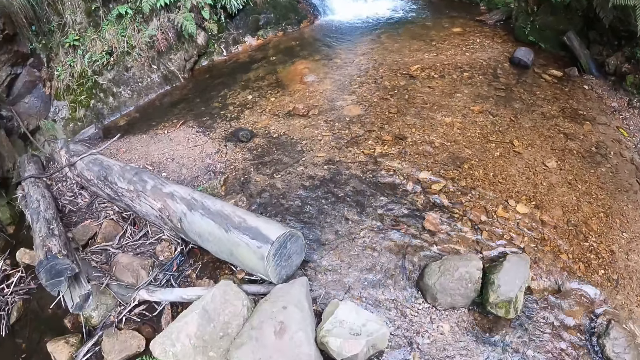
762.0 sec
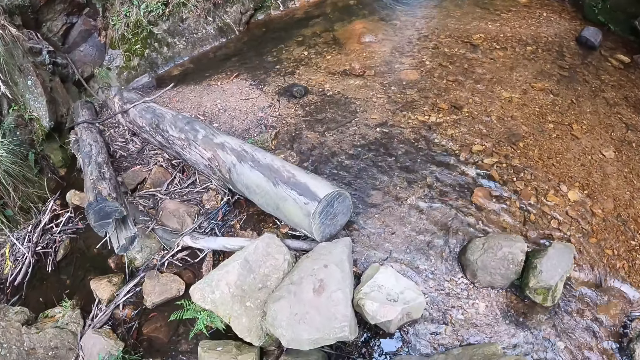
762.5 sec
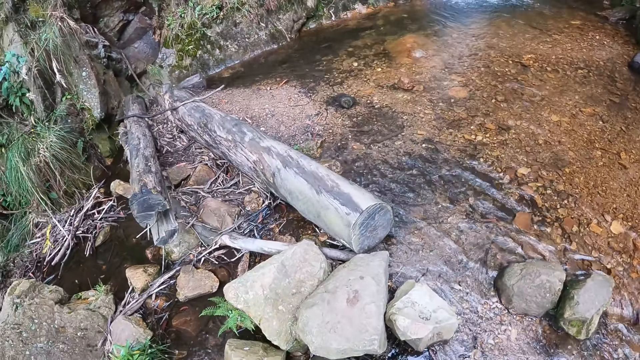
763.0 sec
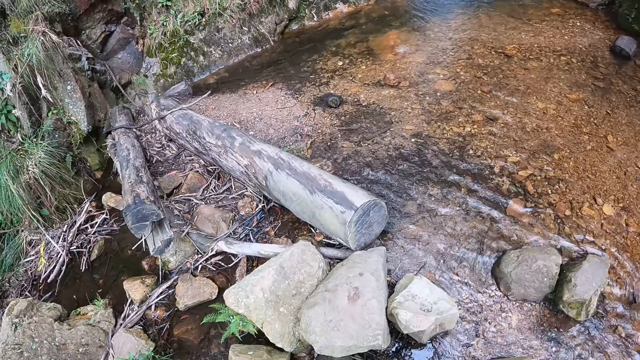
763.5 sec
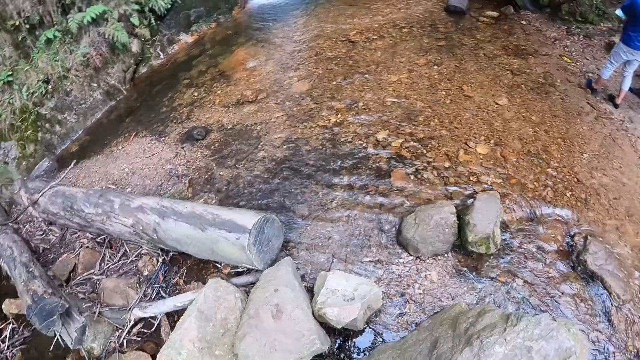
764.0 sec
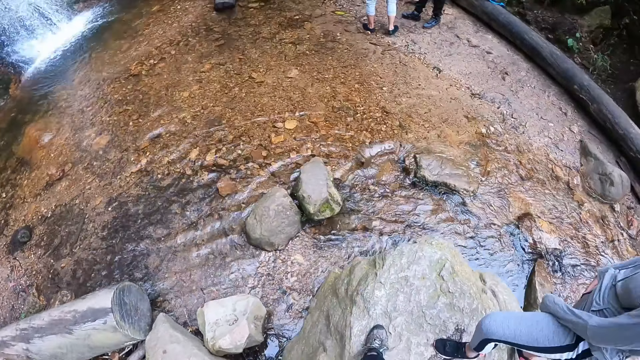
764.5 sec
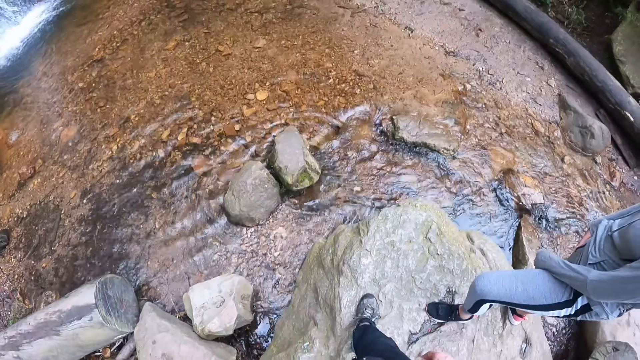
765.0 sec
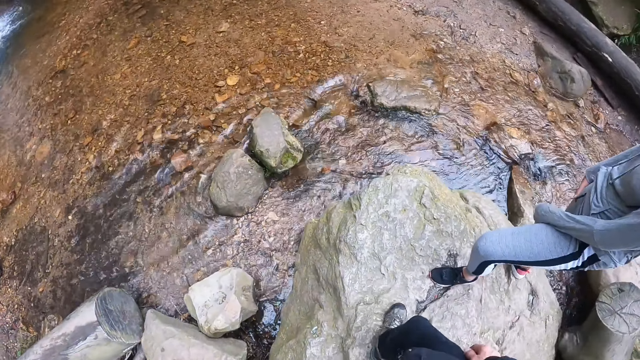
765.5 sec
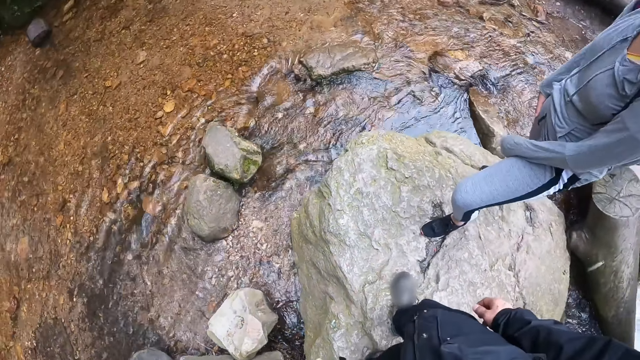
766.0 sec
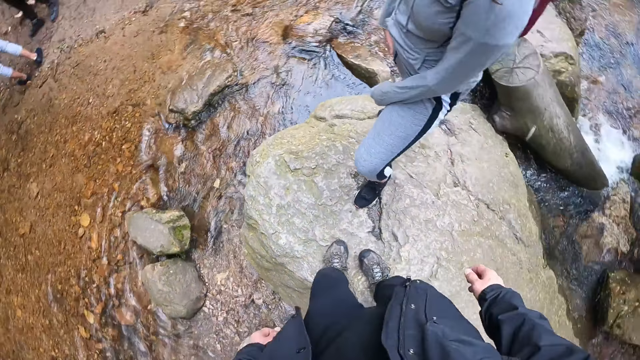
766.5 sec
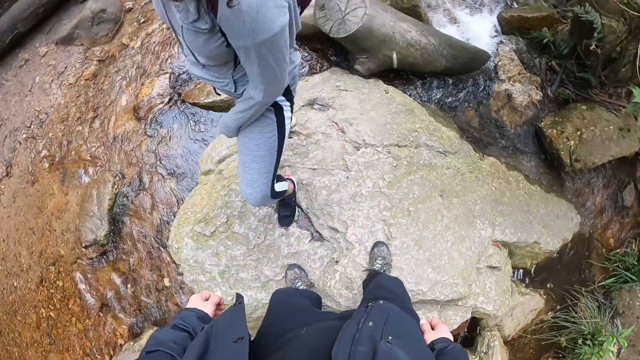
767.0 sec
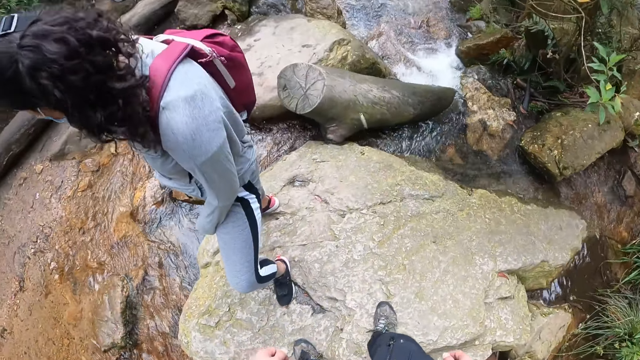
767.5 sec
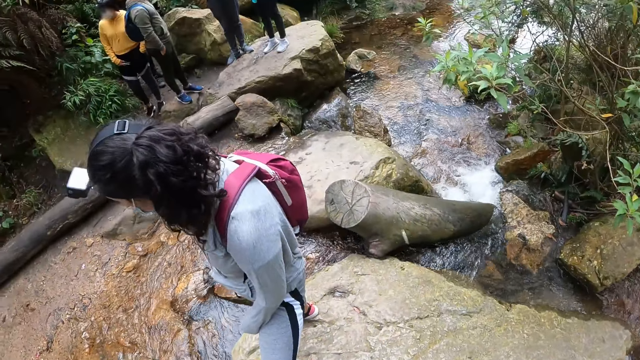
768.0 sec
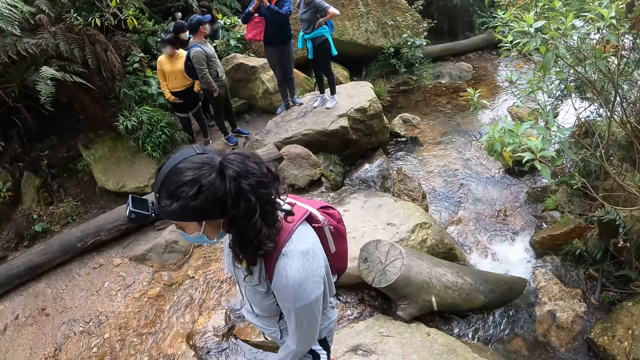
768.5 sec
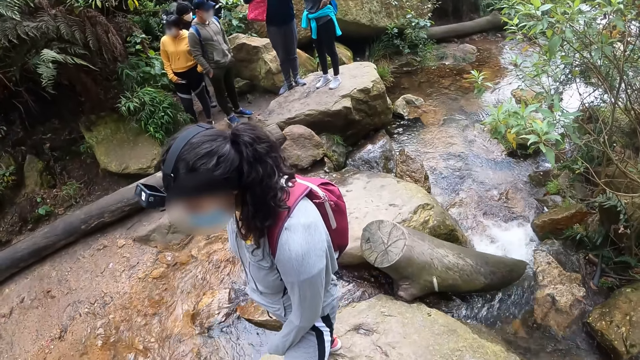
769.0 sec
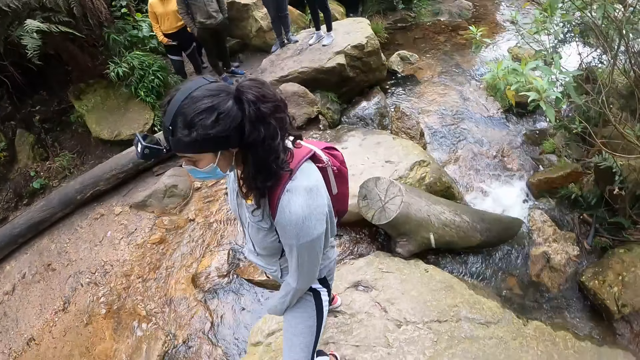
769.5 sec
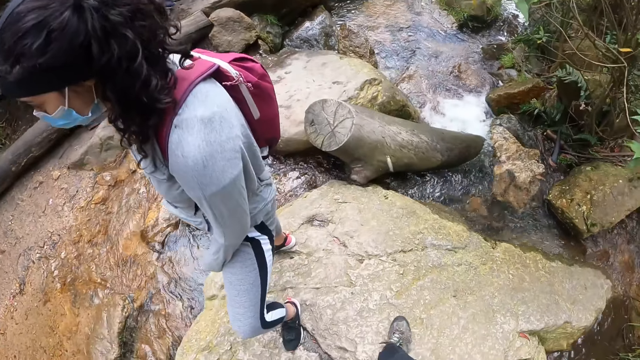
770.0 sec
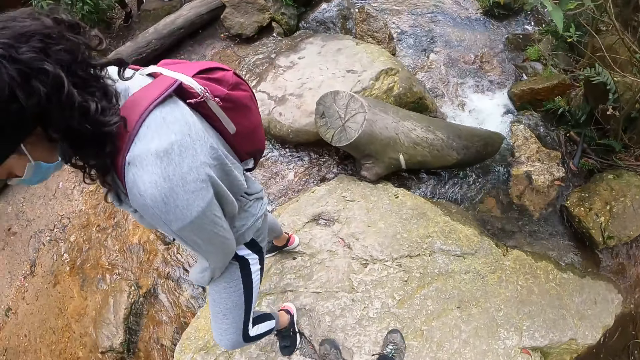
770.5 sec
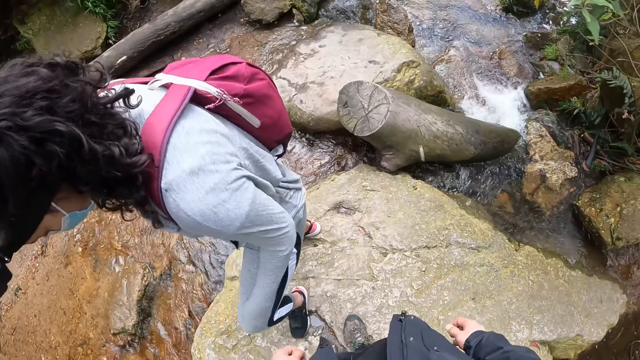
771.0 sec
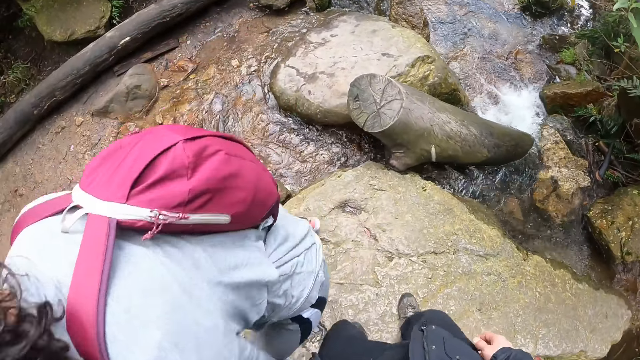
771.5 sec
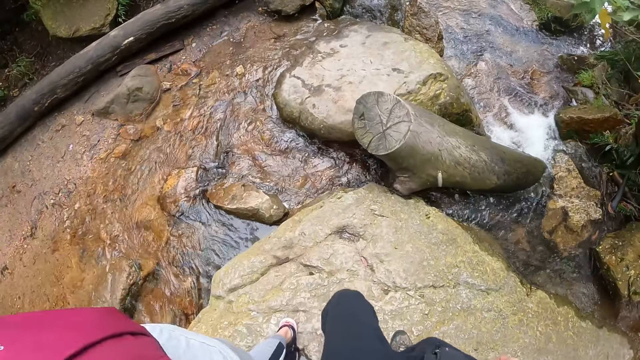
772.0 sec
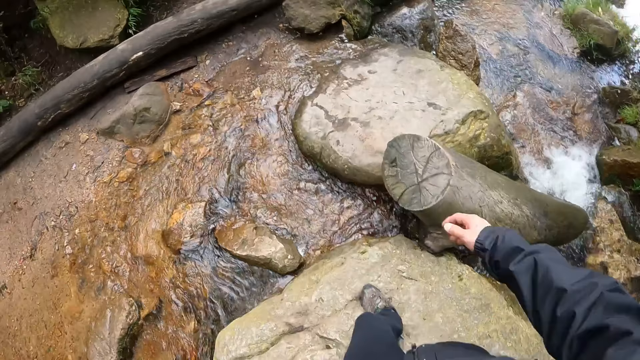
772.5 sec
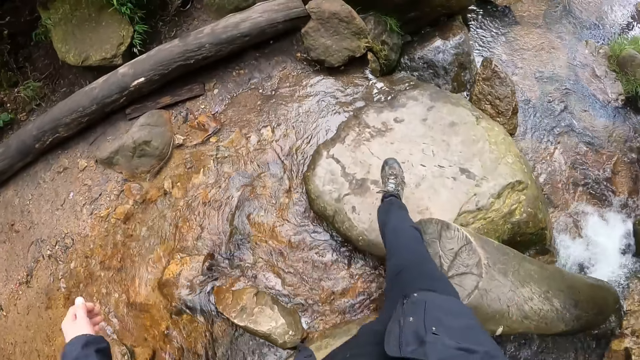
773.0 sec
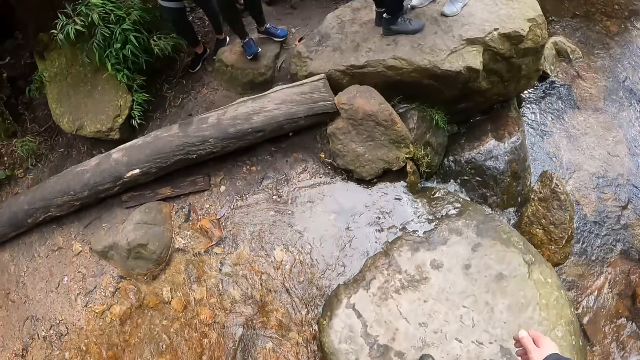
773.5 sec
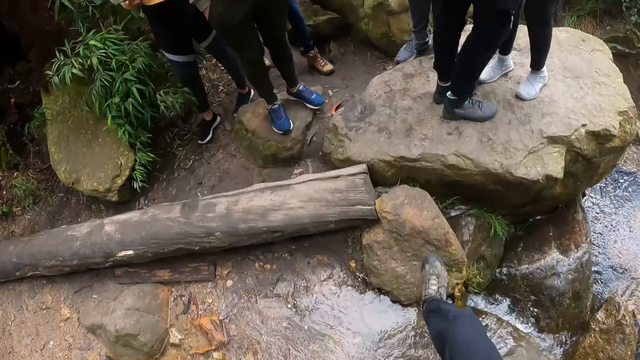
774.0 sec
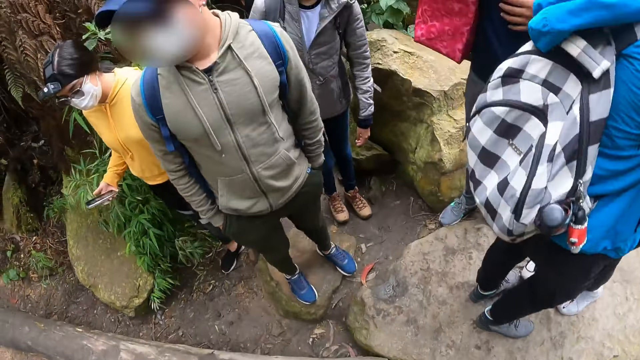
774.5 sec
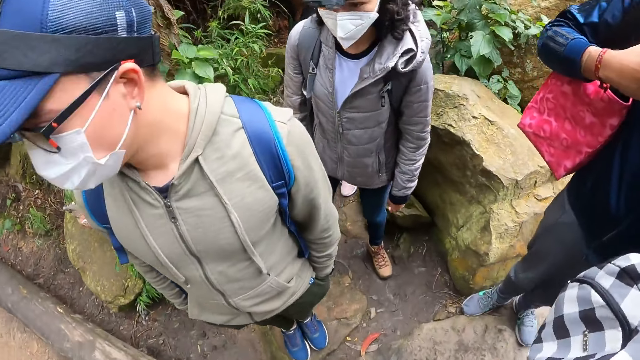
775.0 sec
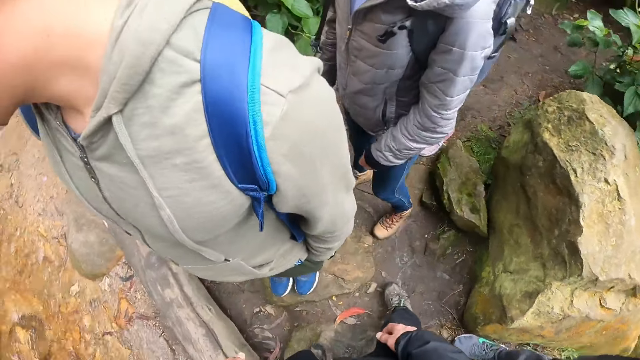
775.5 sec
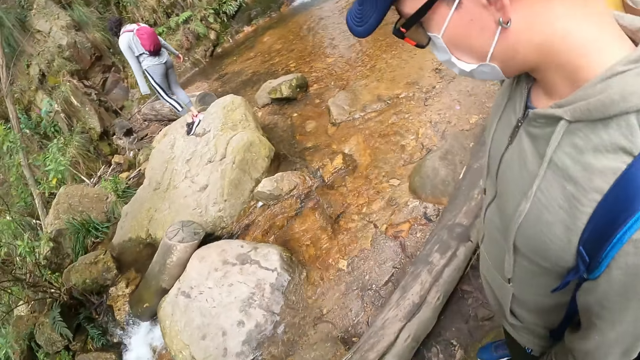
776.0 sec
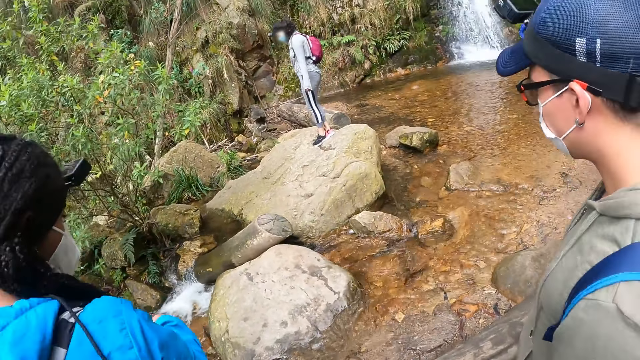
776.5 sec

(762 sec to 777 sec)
The camera wearer turns around. They walk off the boulders. They walk on the stones.

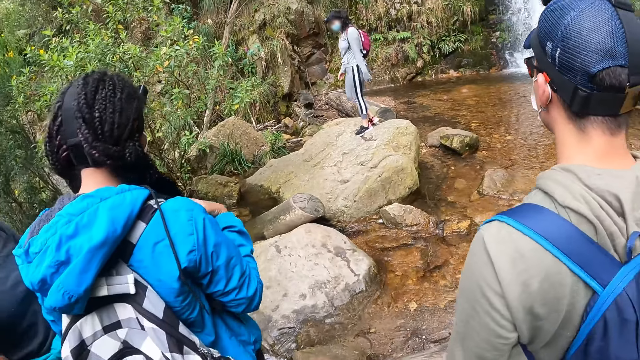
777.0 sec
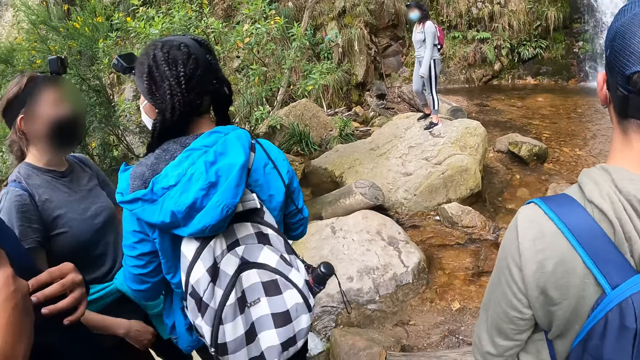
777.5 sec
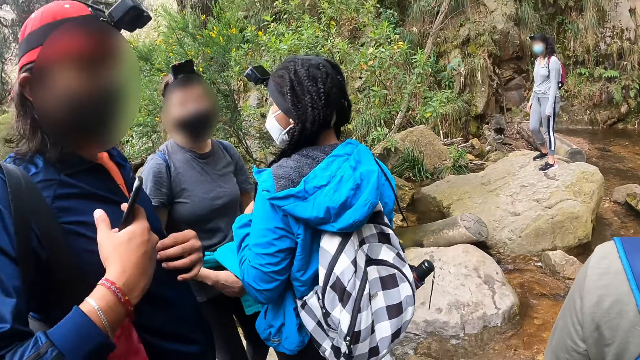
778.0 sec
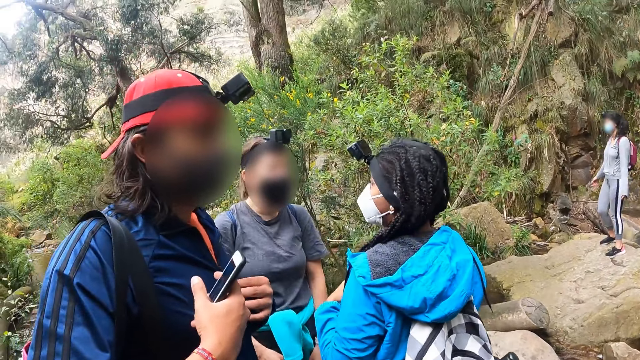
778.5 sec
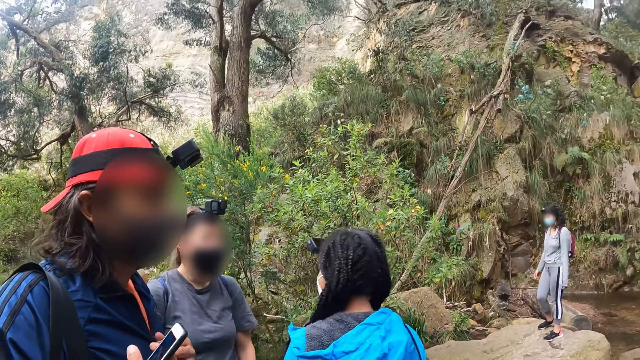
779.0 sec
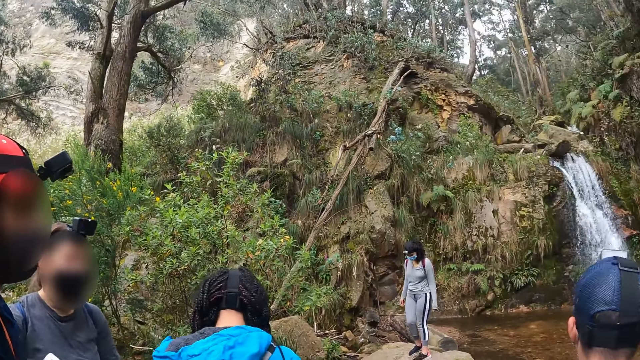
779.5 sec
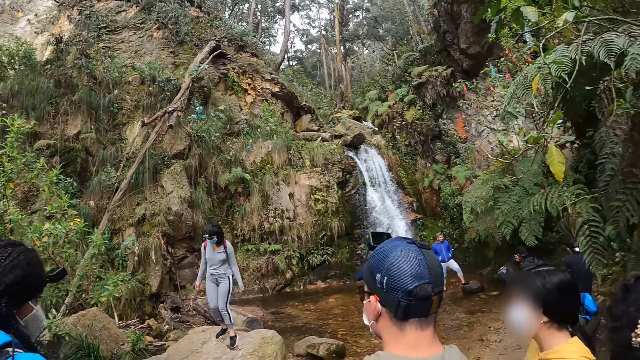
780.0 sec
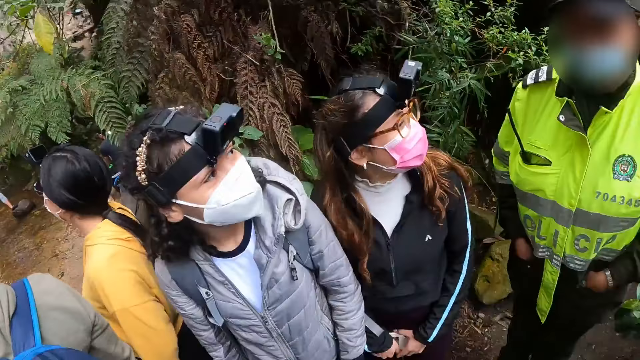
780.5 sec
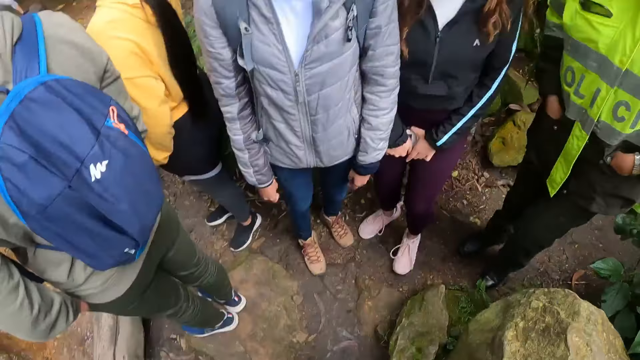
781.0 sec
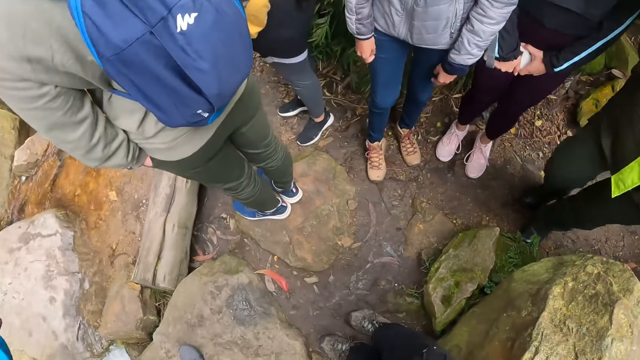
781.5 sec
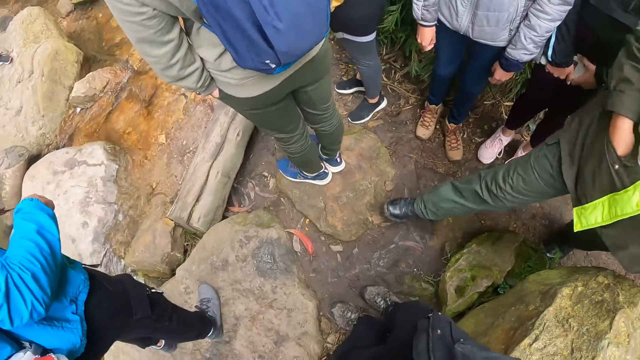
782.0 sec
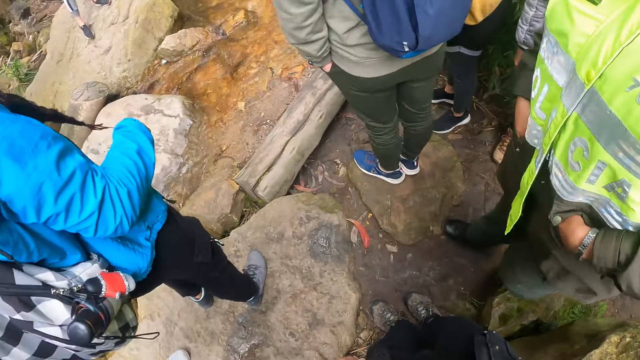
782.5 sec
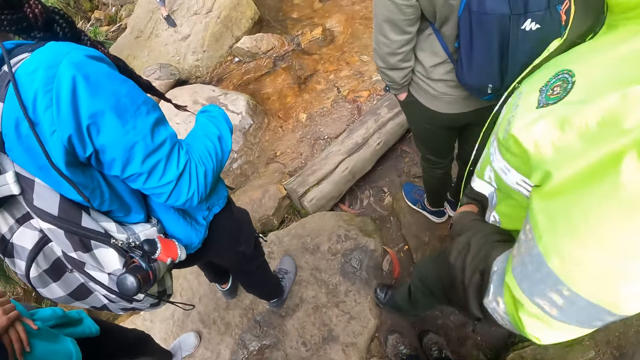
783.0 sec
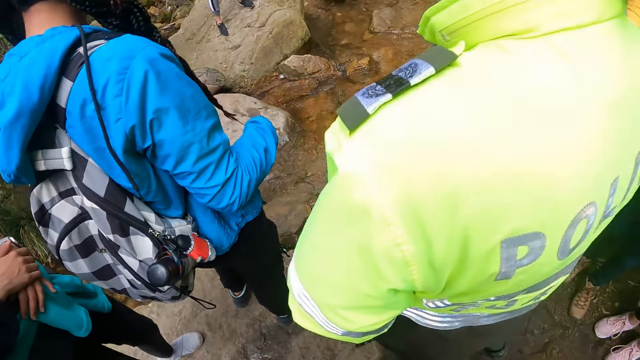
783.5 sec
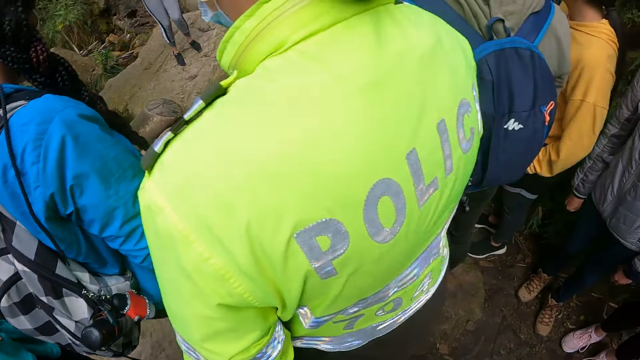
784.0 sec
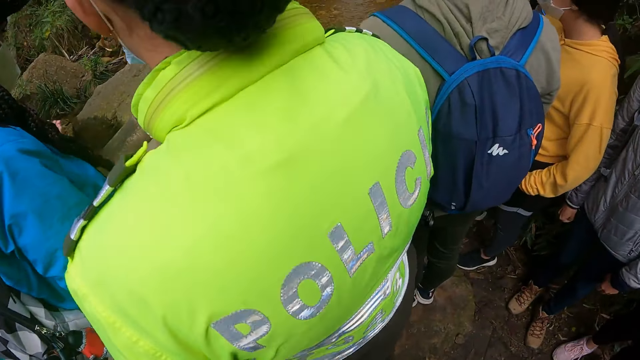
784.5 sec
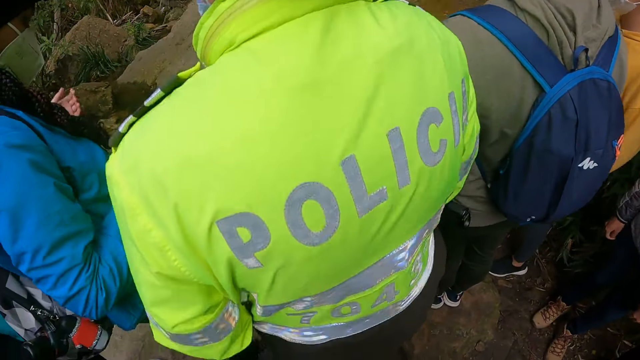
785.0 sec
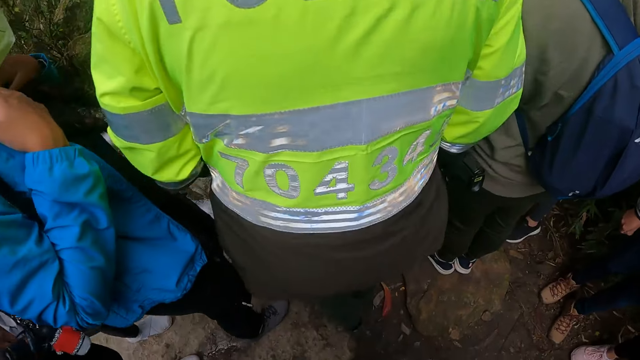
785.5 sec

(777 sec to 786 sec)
A woman walks past the camera wearer.
